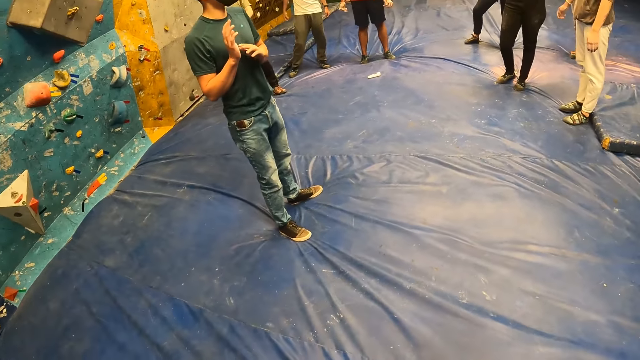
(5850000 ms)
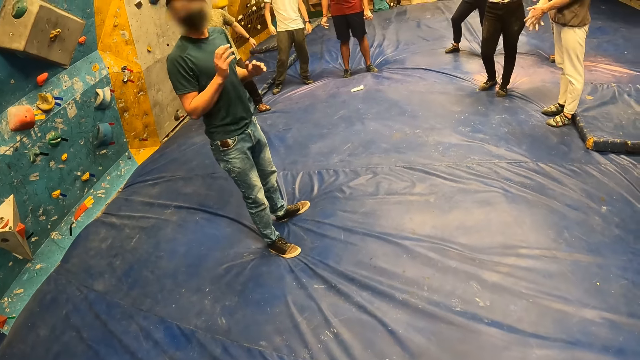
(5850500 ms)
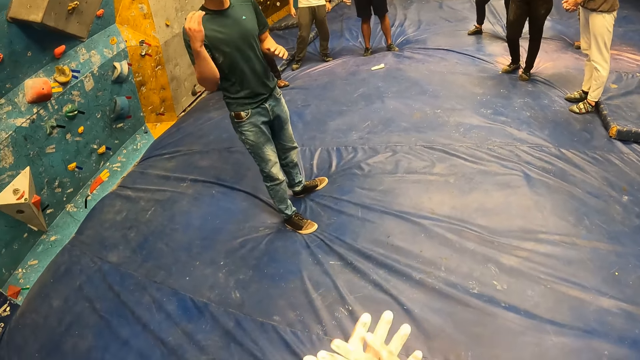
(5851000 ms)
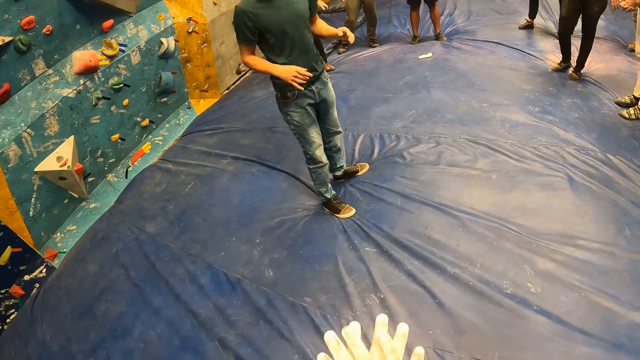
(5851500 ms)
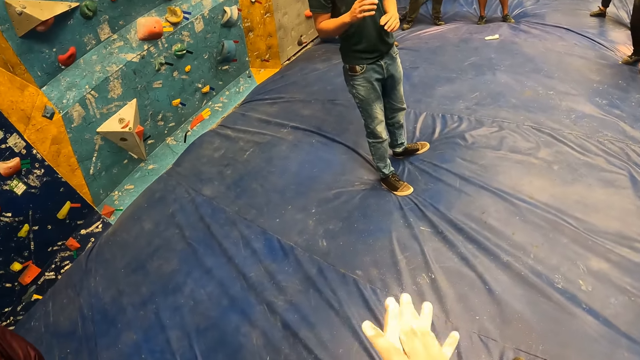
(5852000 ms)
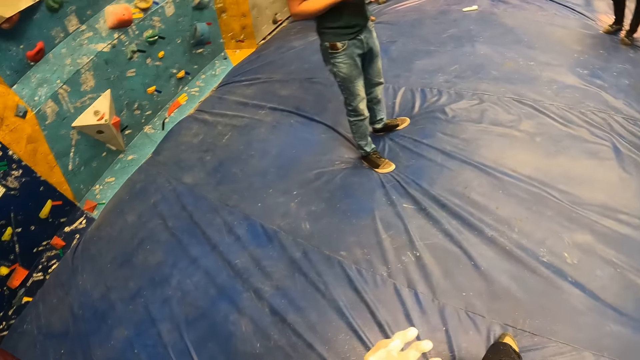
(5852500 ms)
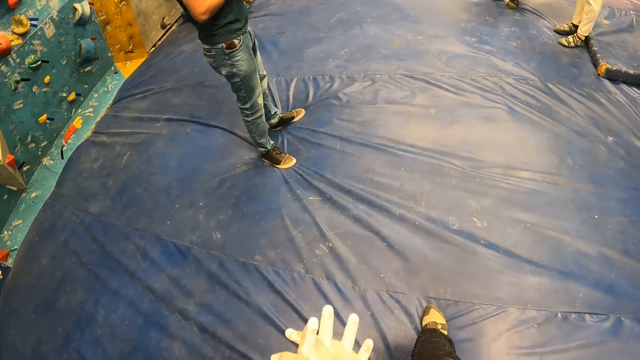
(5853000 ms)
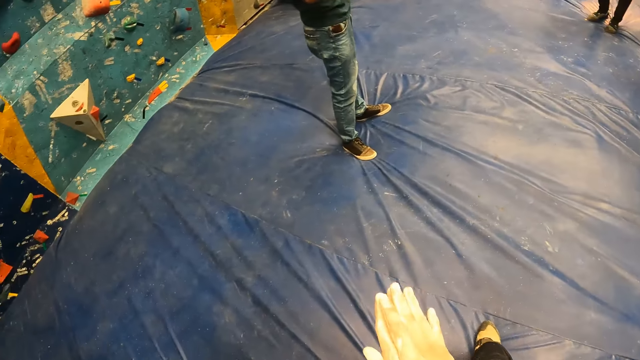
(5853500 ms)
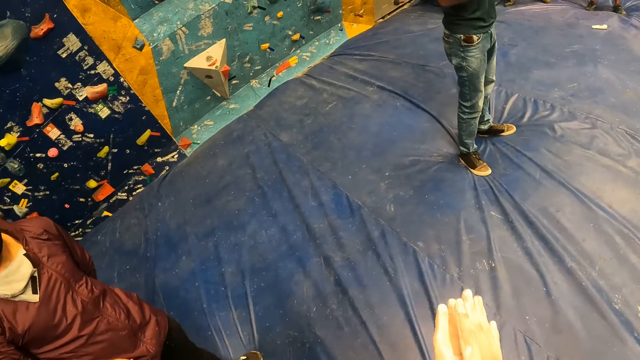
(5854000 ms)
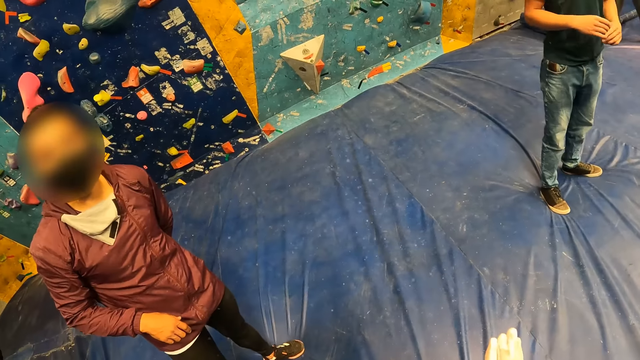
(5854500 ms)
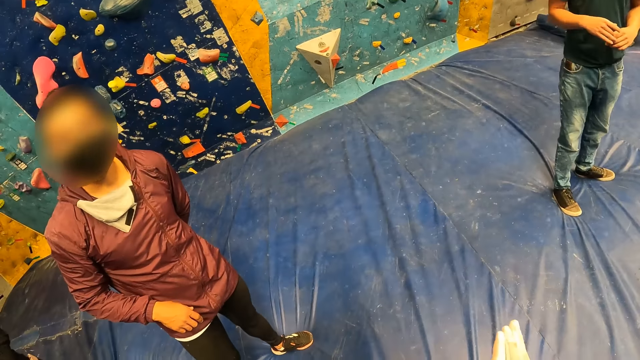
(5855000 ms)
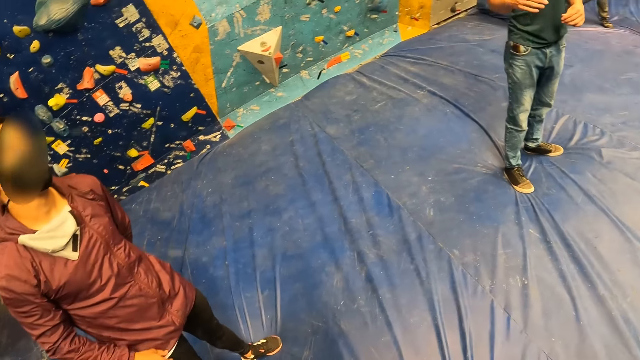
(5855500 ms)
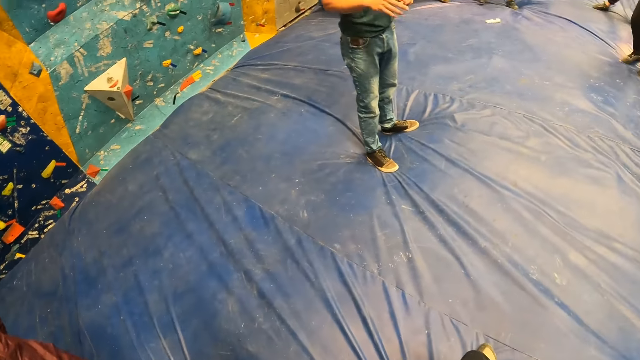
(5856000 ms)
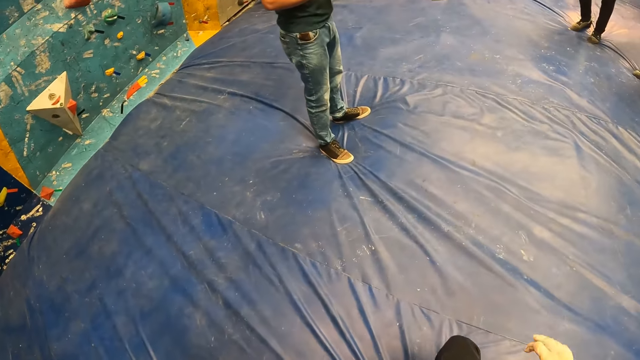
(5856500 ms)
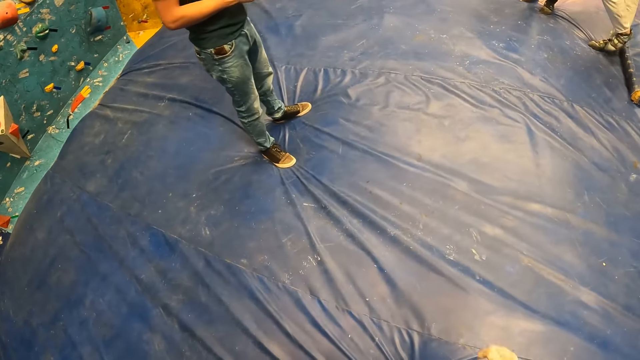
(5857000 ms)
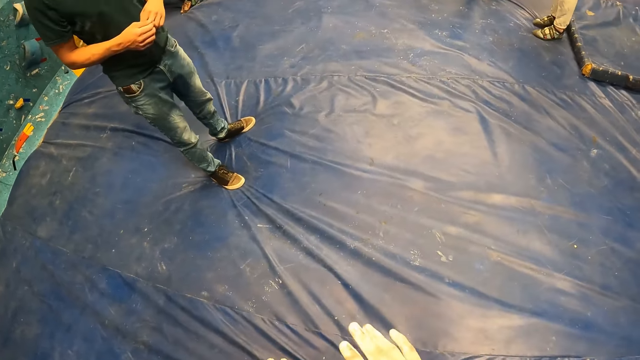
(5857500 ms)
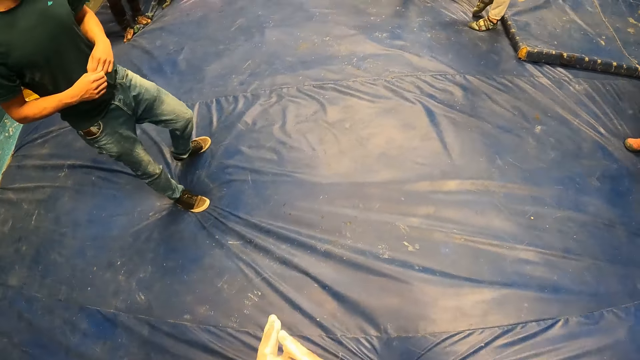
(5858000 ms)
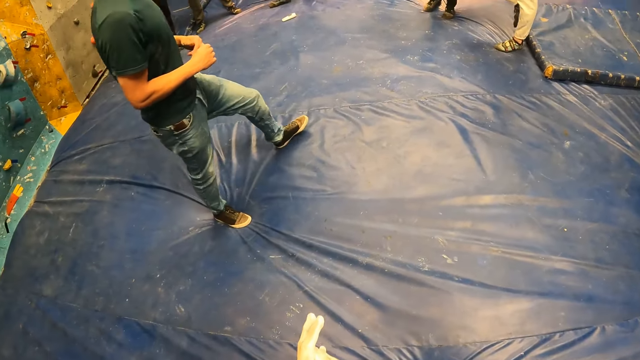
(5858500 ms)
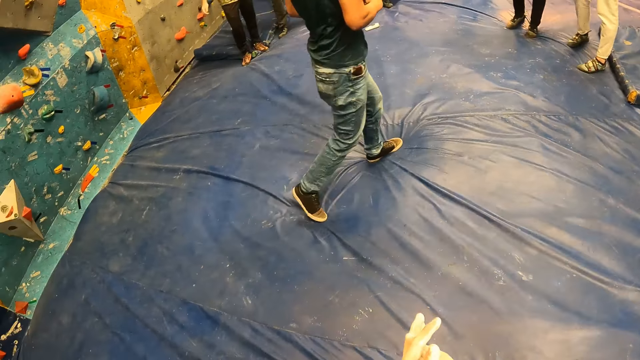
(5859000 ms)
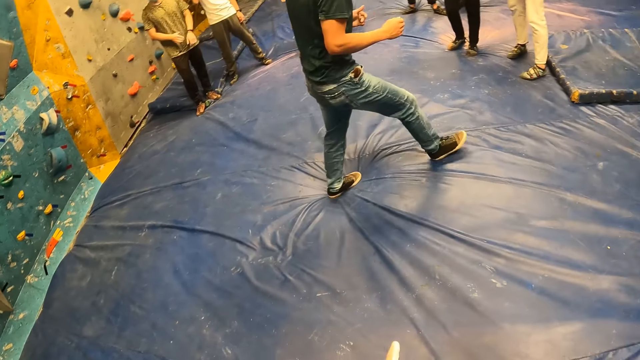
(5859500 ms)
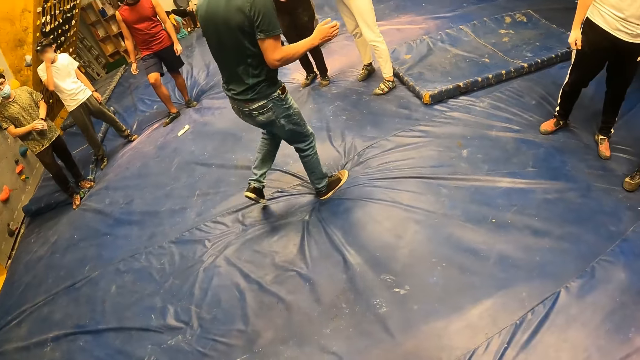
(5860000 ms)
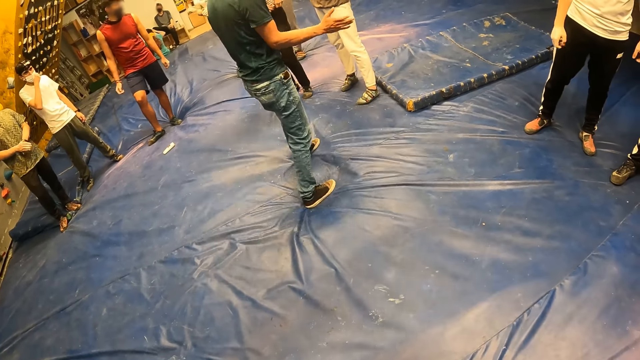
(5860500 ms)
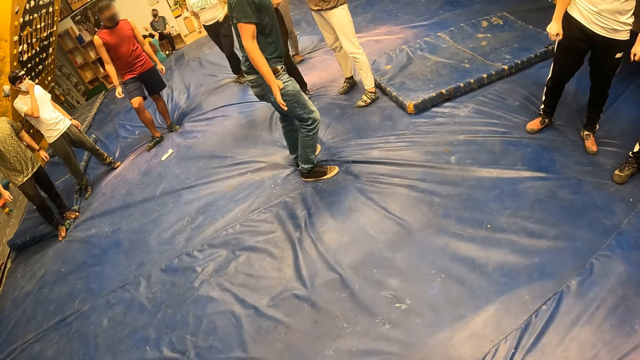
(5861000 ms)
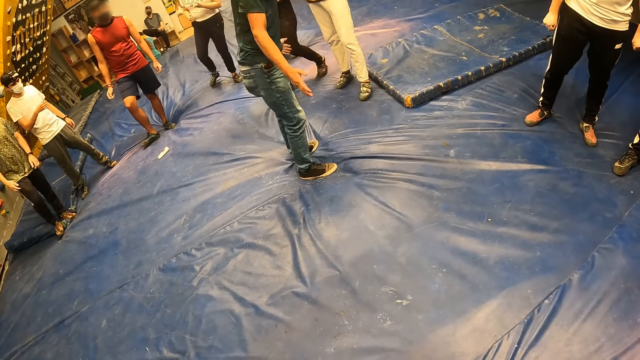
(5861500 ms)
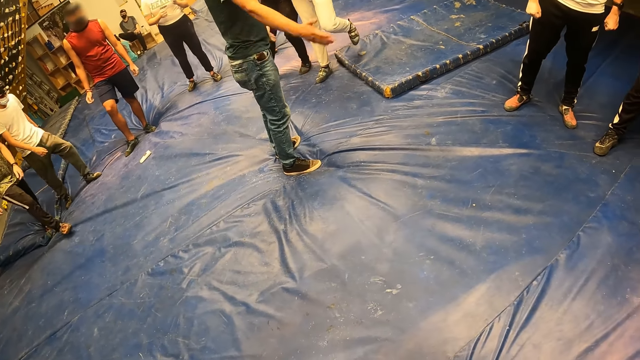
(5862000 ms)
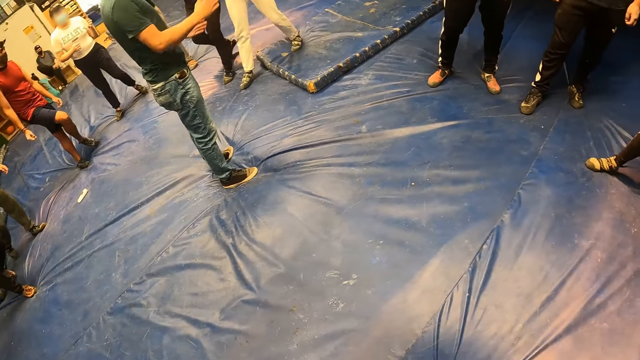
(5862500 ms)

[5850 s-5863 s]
The man adjusts a face mask on his face with his right hand. The man makes steps forward.

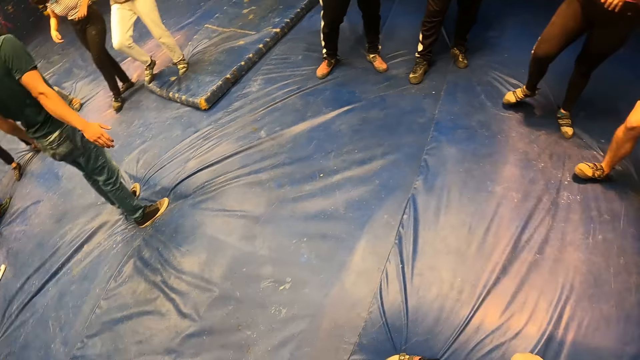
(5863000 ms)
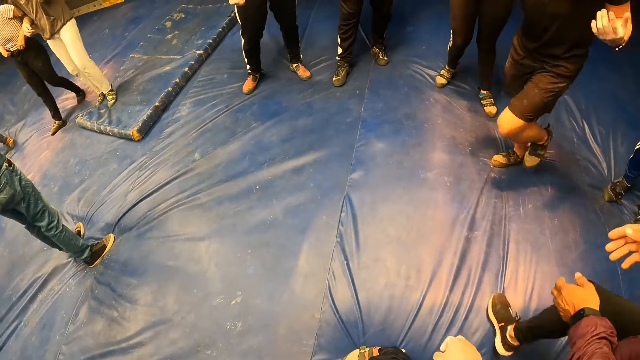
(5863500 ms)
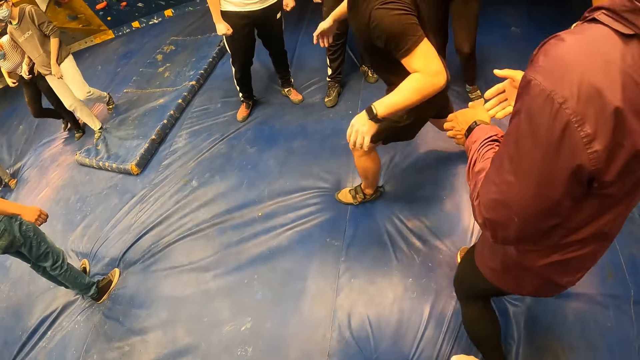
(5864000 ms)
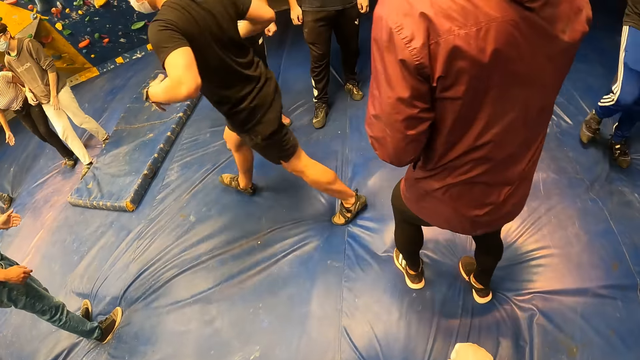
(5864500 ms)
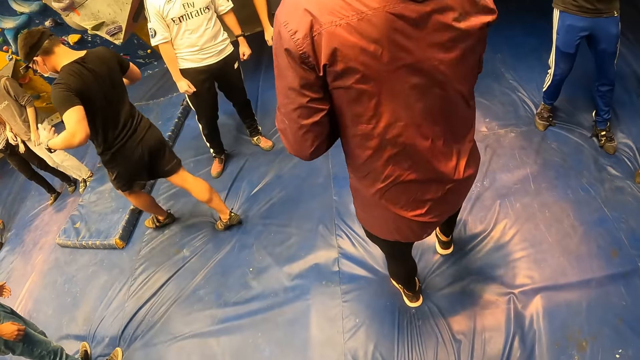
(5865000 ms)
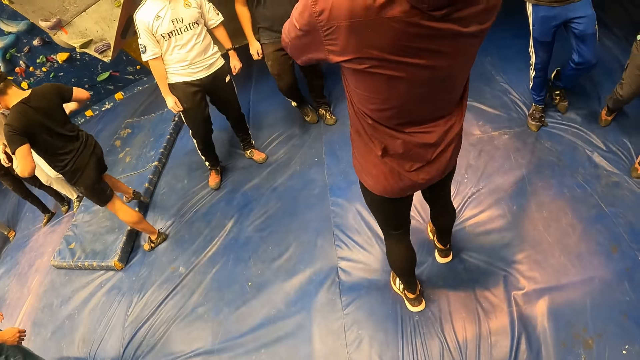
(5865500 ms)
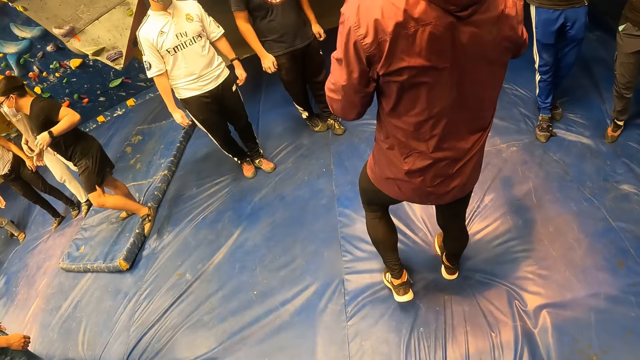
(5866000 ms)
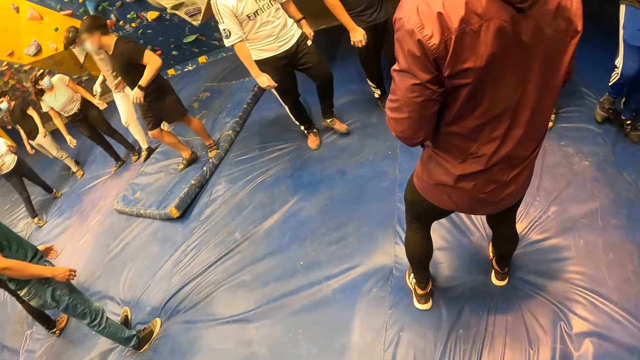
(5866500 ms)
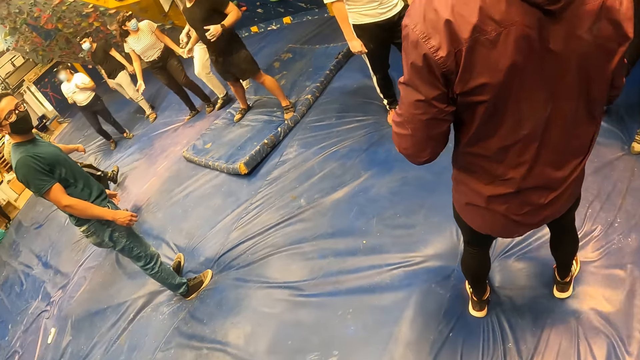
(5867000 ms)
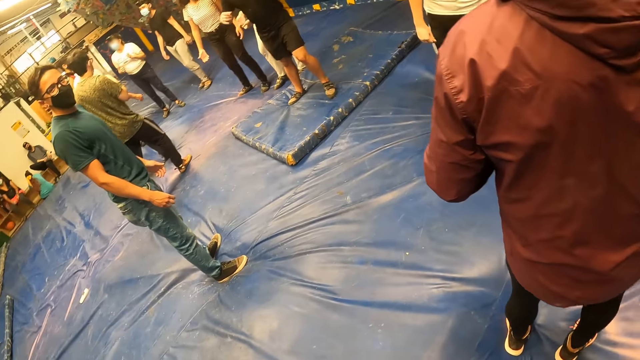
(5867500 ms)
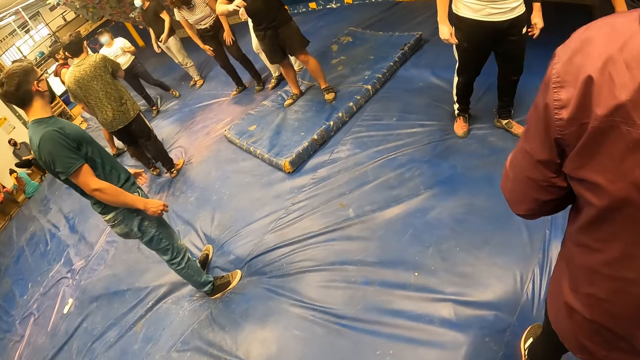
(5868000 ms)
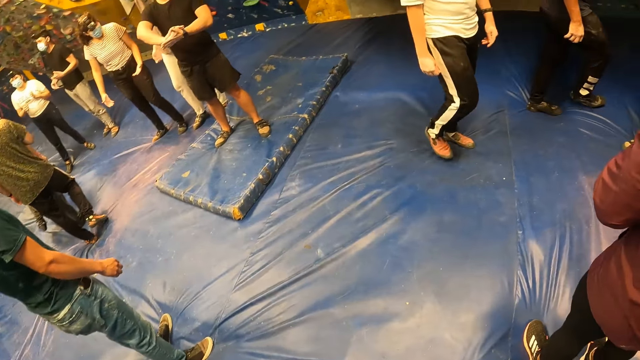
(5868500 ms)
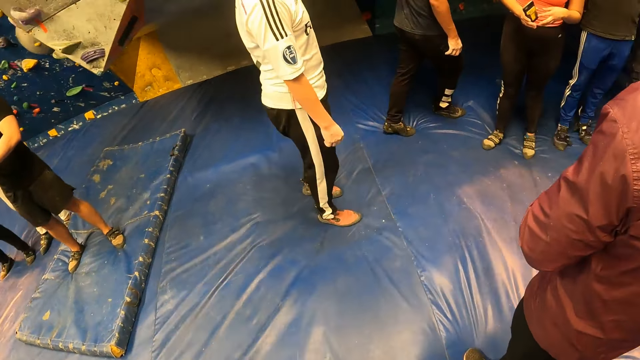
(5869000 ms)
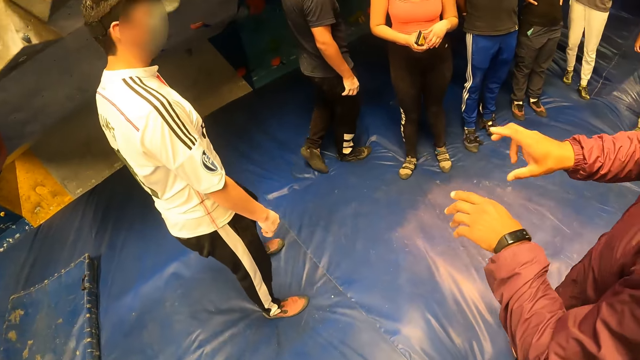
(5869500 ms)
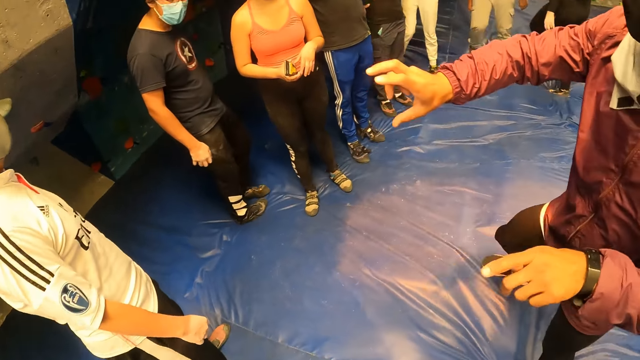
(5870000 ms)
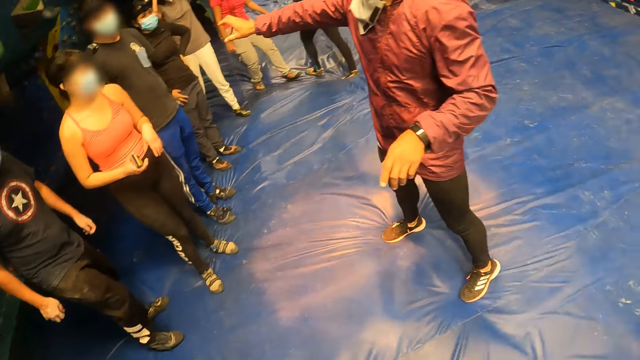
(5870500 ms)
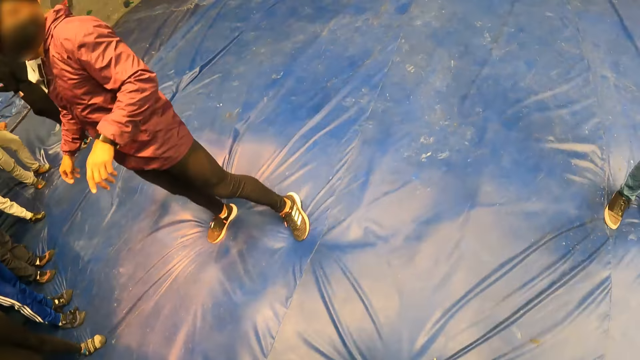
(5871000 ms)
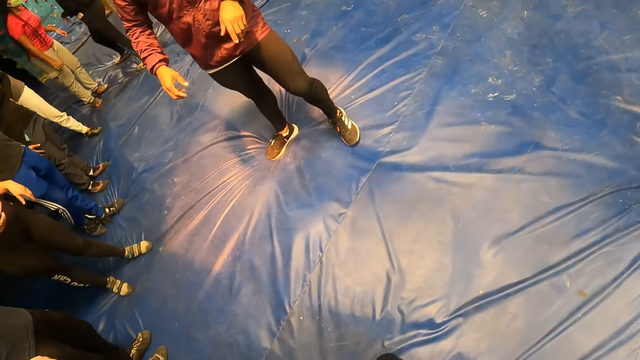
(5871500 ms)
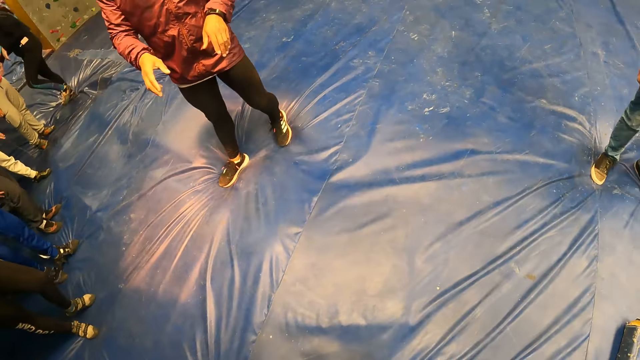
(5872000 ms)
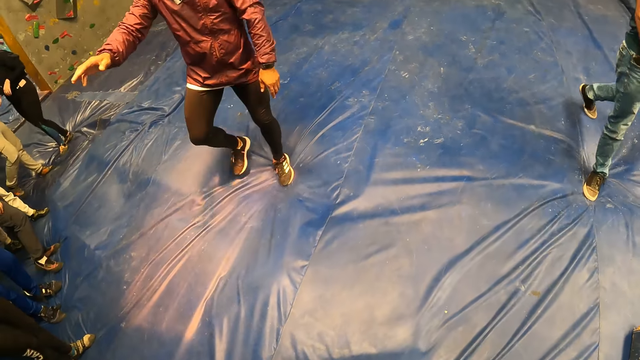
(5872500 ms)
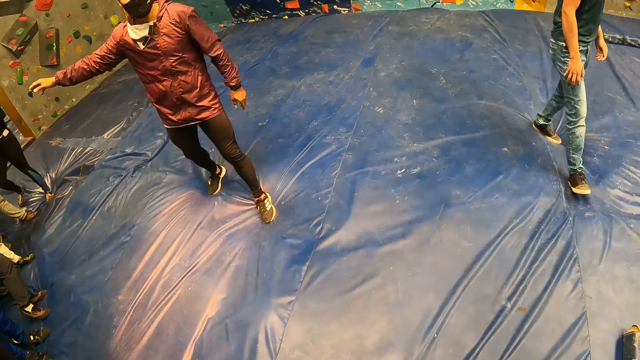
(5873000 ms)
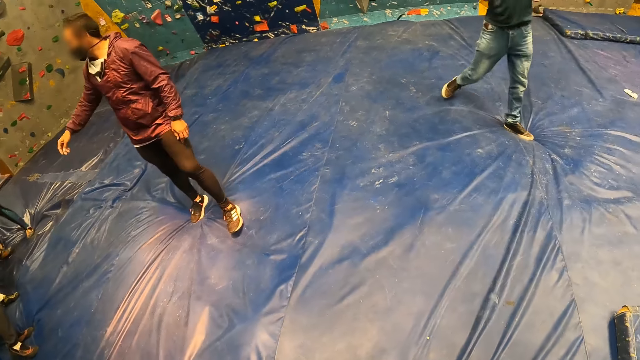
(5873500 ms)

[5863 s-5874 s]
A man interacts with the camera wearer and a group of people. The man makes steps forward. The camera wearer walks around. They stand in line.
